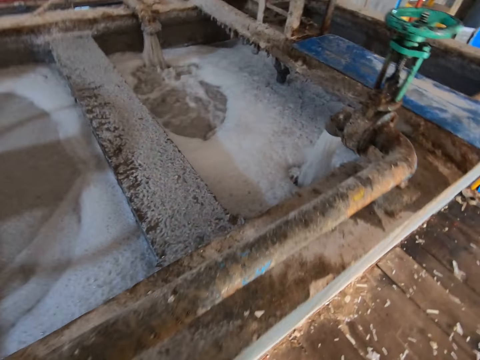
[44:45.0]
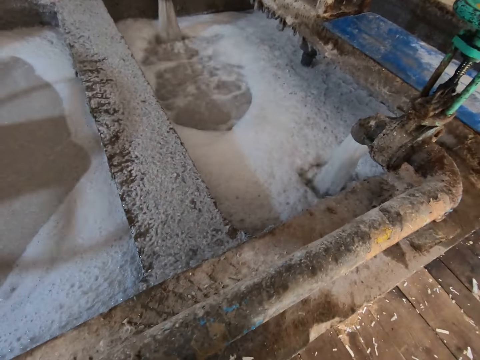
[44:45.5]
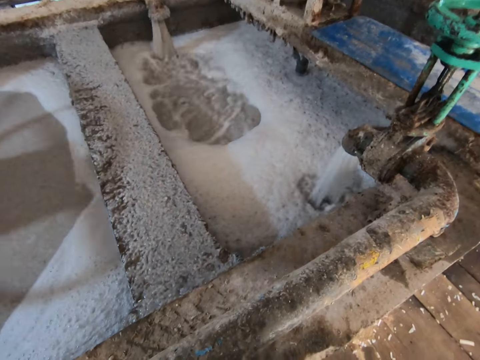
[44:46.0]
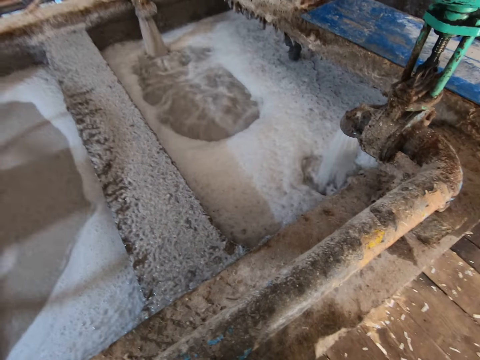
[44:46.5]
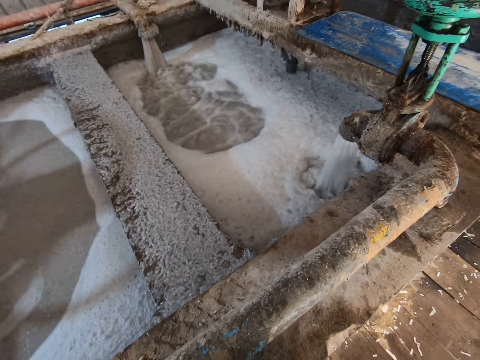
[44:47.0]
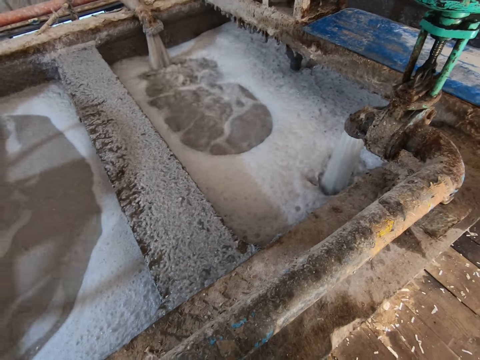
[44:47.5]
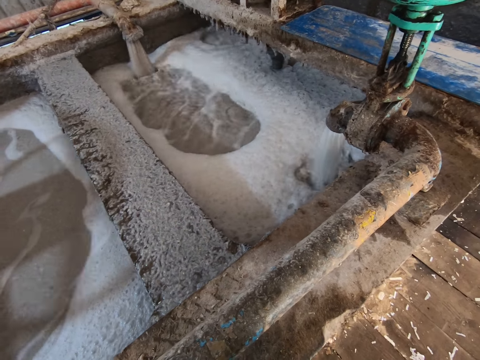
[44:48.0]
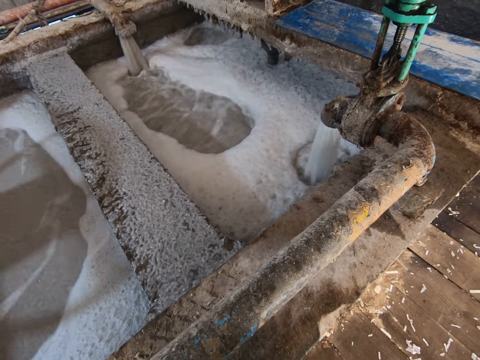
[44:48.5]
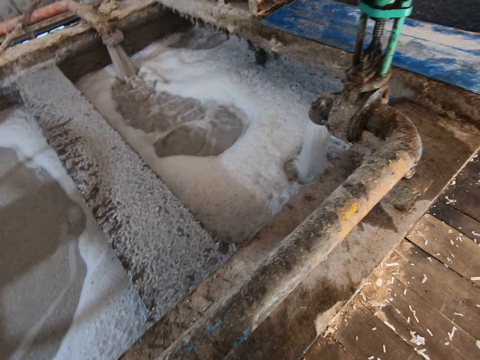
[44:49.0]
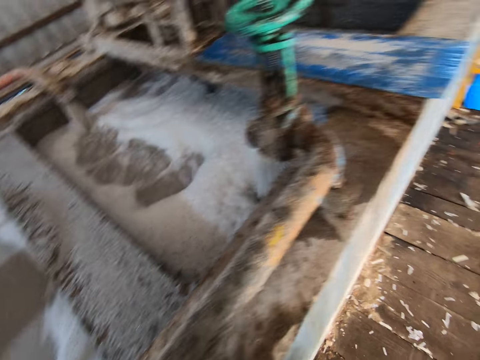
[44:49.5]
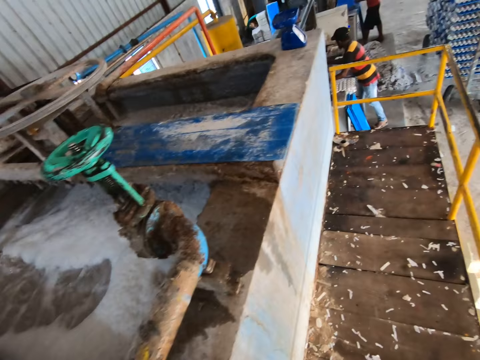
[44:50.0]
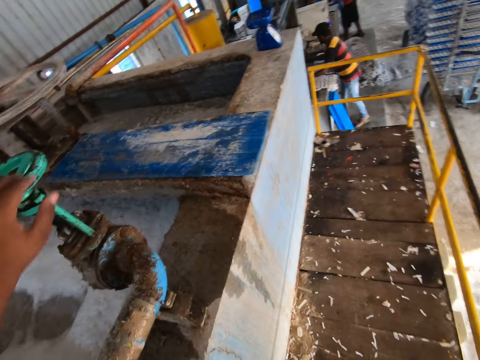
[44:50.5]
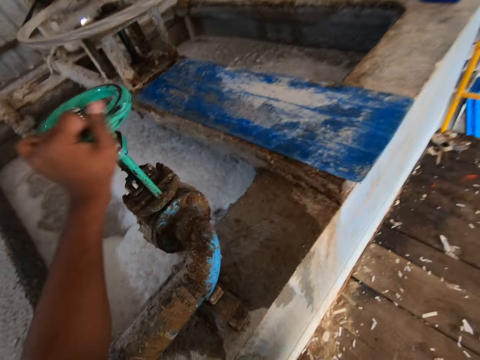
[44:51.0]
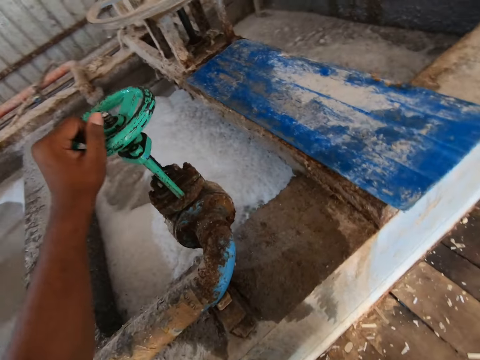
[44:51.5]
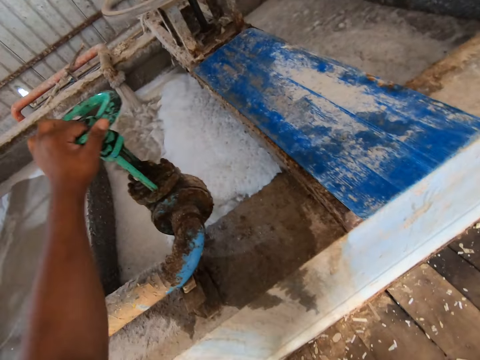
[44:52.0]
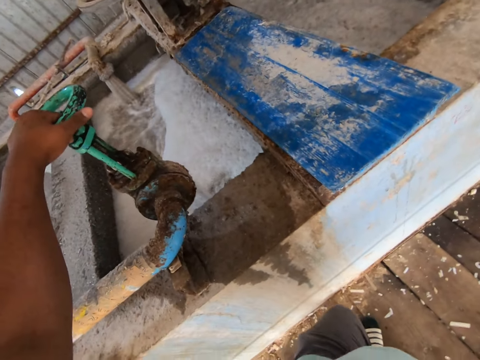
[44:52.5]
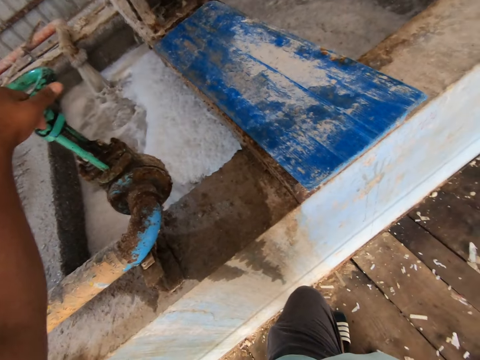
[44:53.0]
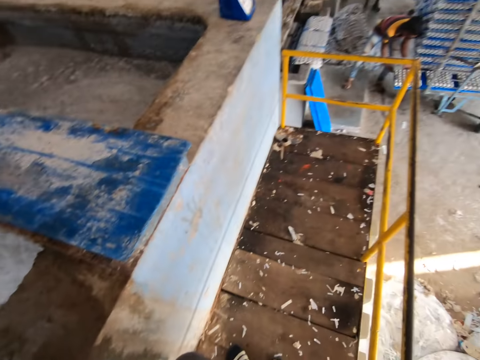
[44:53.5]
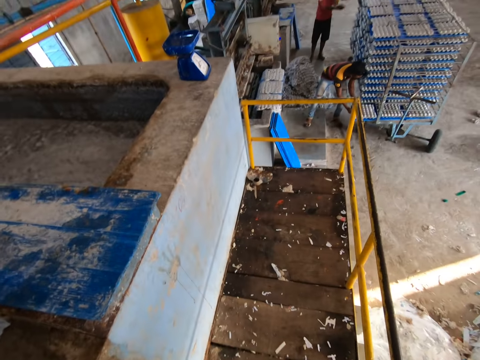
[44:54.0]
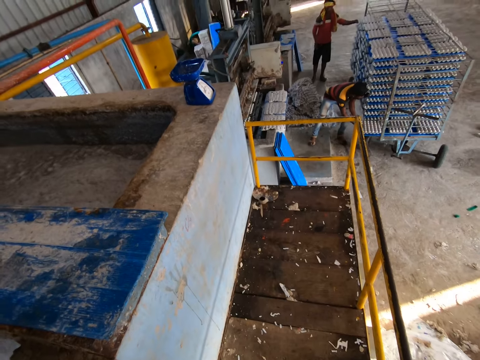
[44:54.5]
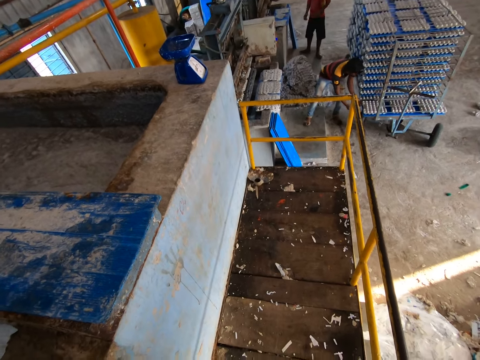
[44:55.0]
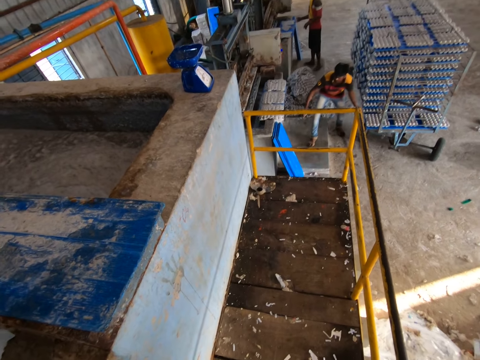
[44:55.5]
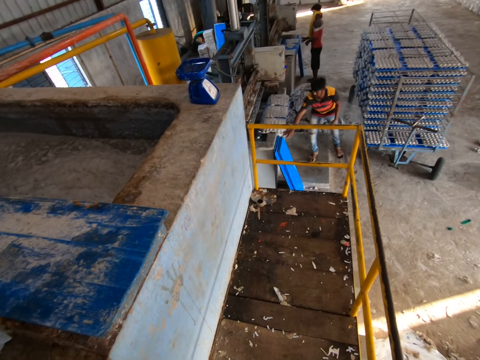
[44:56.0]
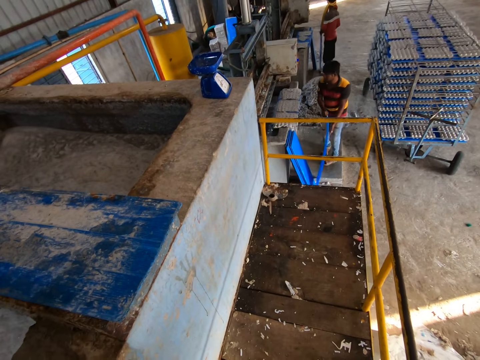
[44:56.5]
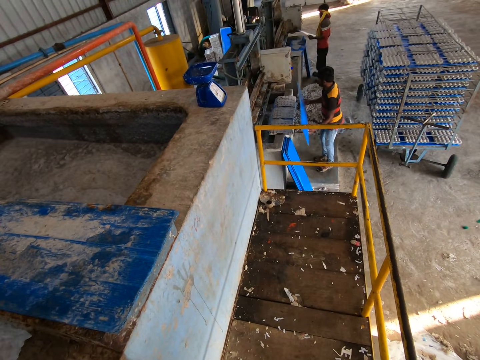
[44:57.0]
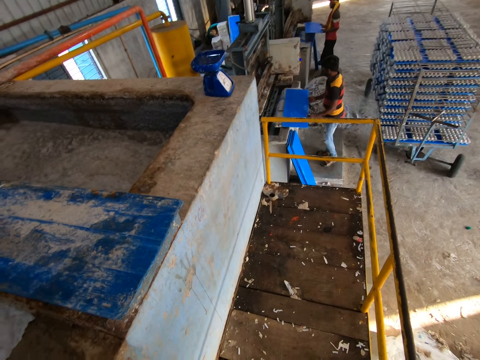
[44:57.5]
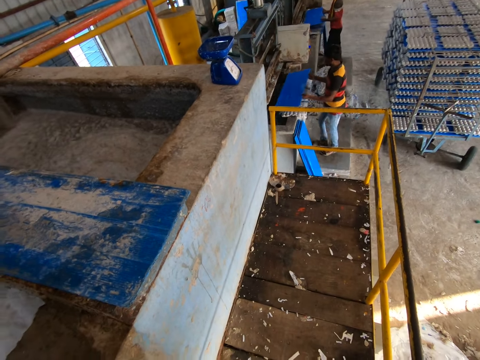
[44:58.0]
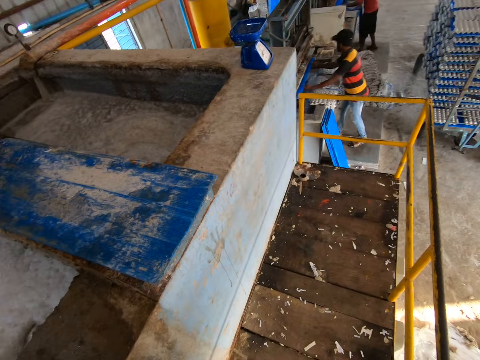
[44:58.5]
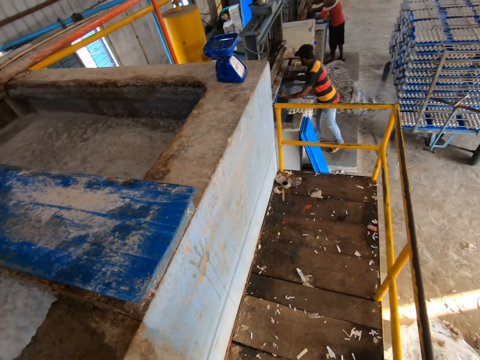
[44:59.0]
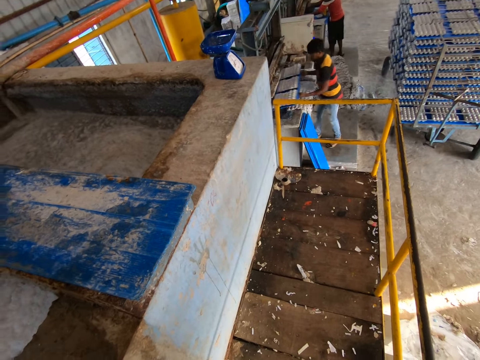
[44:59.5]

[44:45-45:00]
The camera wearer looks around a trough. He turns the pipe valve with his left hand. A man places a tray in both hands into the rack. The camera wearer looks around in the building. The man picks a tray from the side of the molding machine with his right hand, holds the tray with both hands, touches the set of egg trays on the molding machine with the tray in both hands, and takes some egg trays from the molding machine with the tray in both hands.

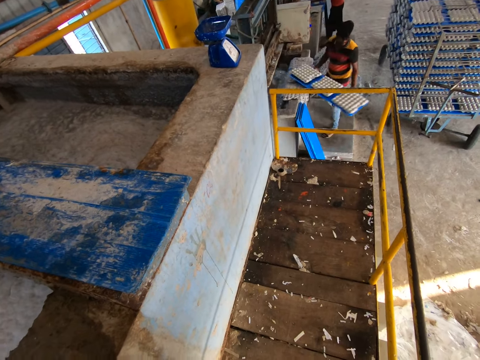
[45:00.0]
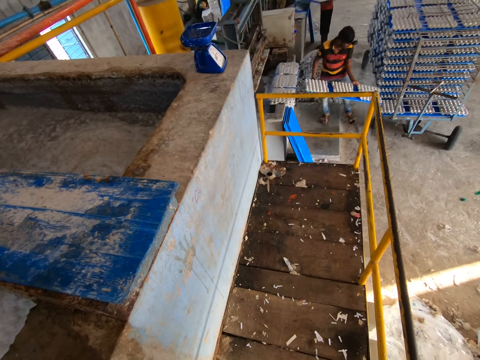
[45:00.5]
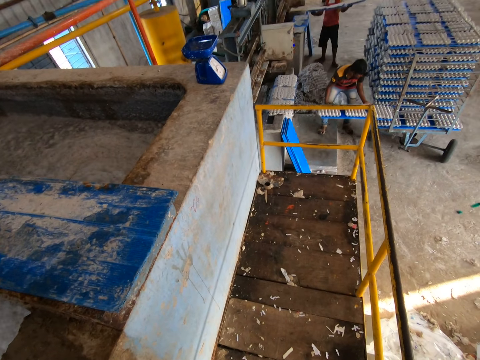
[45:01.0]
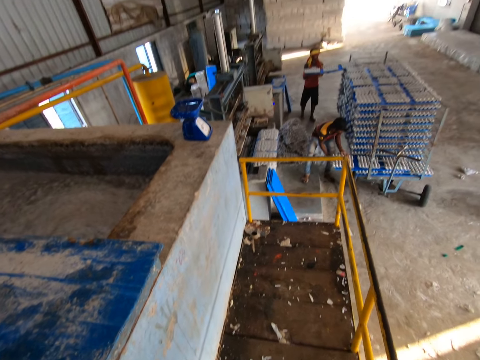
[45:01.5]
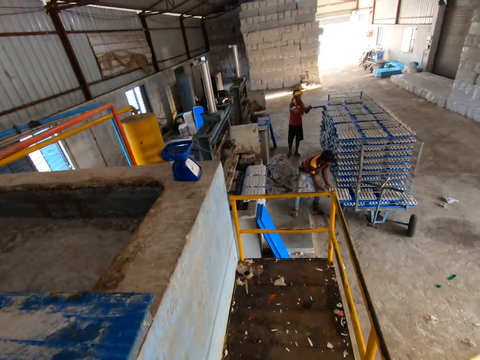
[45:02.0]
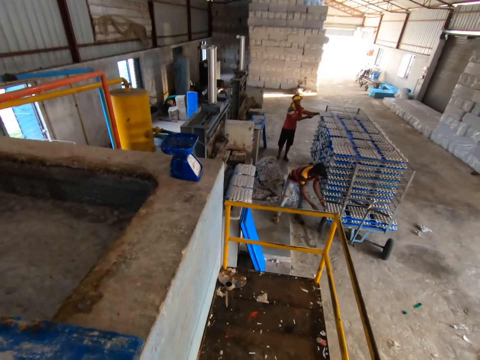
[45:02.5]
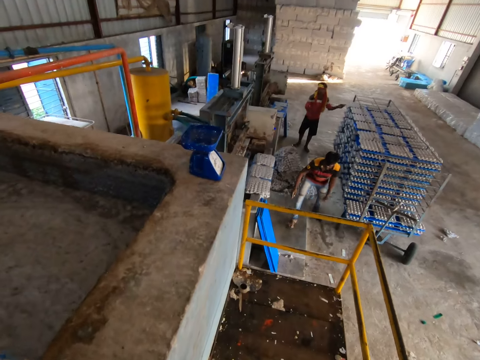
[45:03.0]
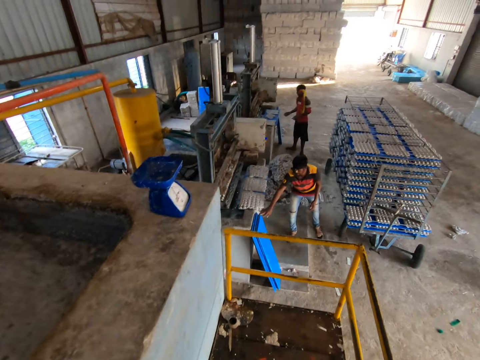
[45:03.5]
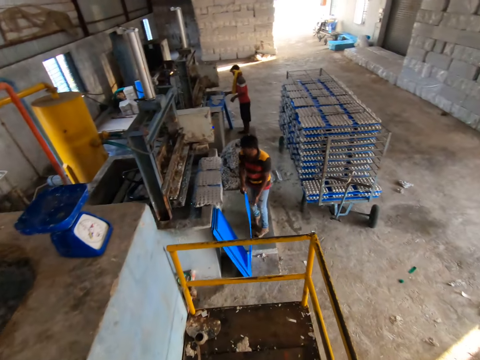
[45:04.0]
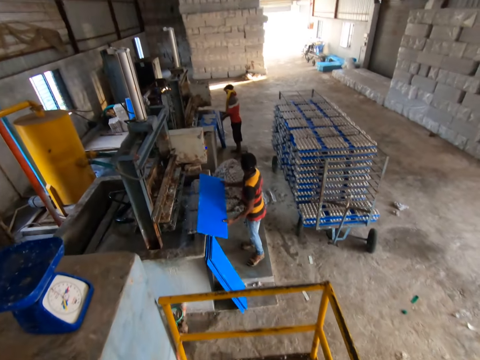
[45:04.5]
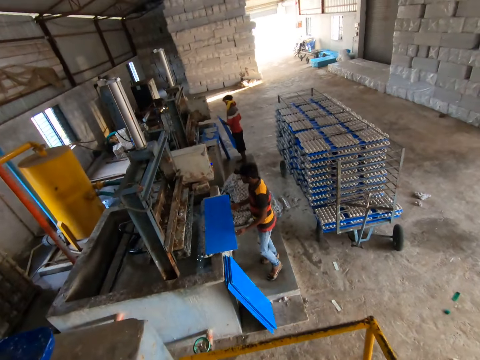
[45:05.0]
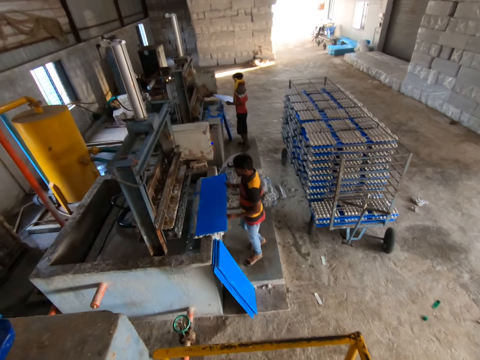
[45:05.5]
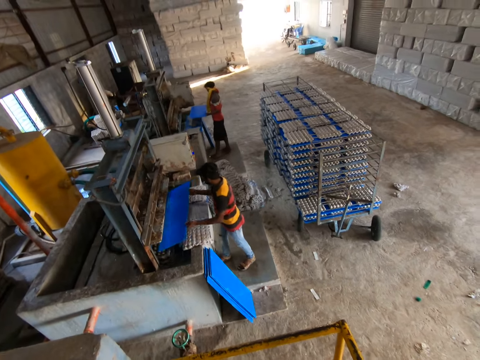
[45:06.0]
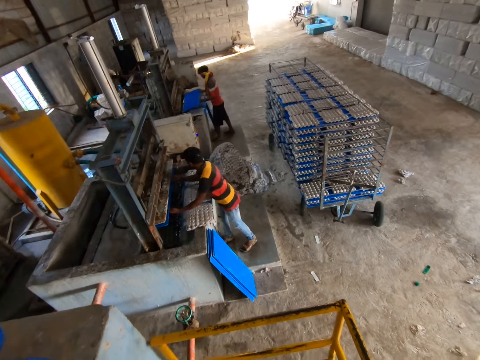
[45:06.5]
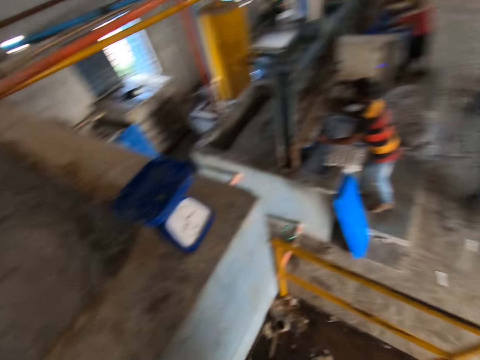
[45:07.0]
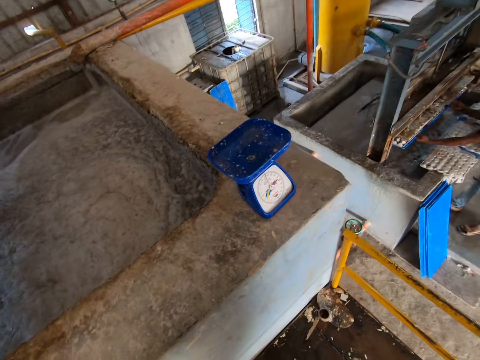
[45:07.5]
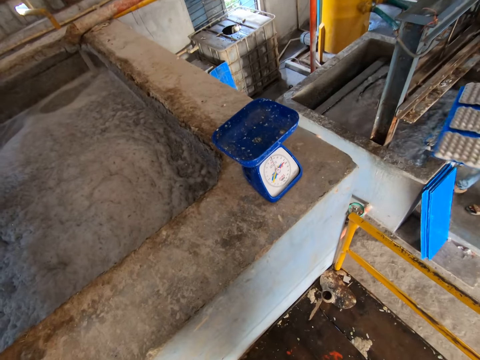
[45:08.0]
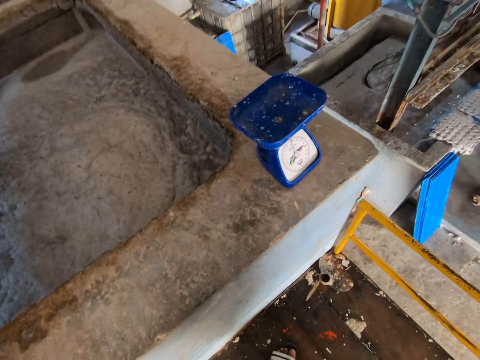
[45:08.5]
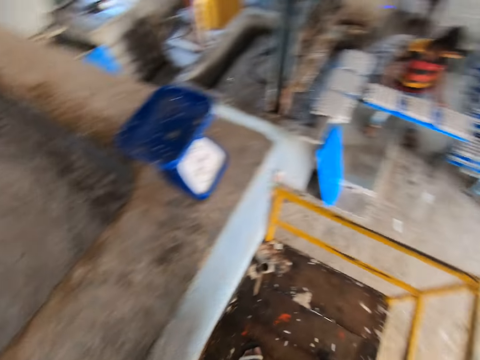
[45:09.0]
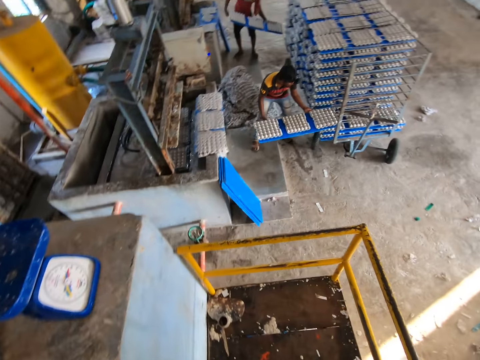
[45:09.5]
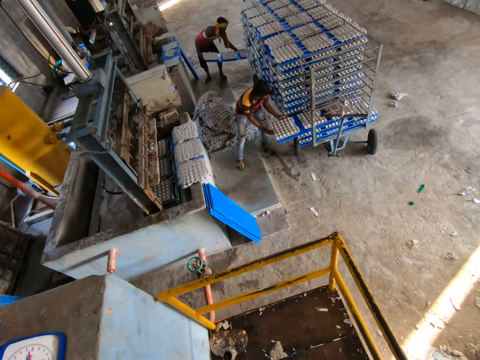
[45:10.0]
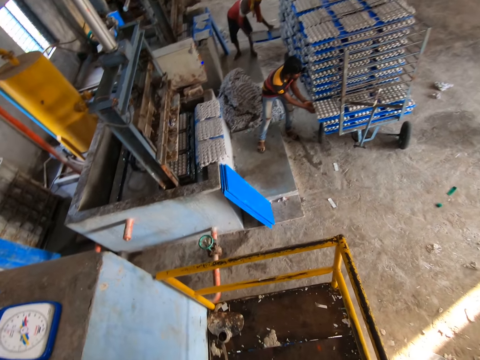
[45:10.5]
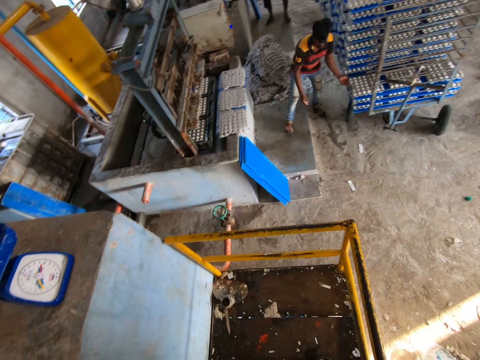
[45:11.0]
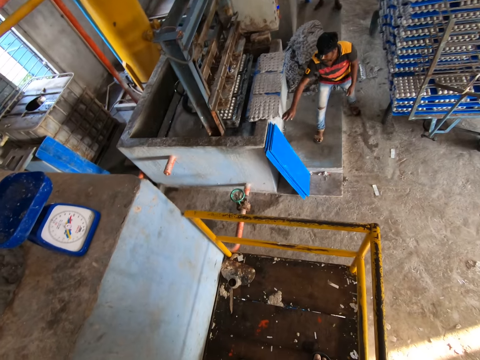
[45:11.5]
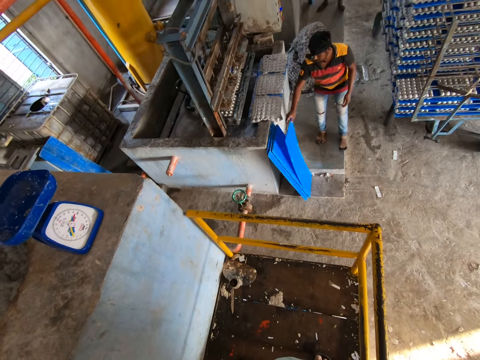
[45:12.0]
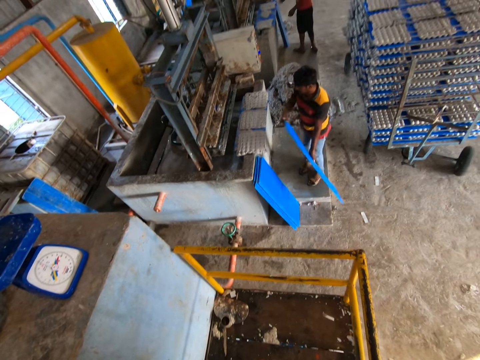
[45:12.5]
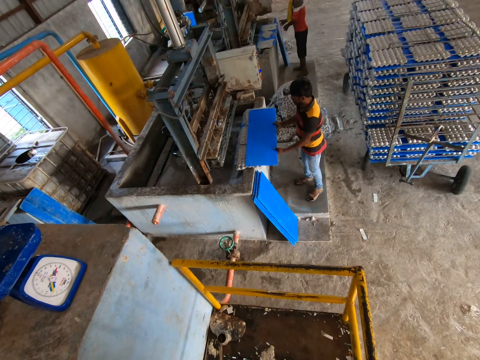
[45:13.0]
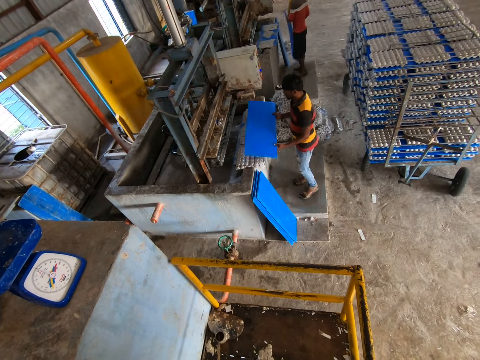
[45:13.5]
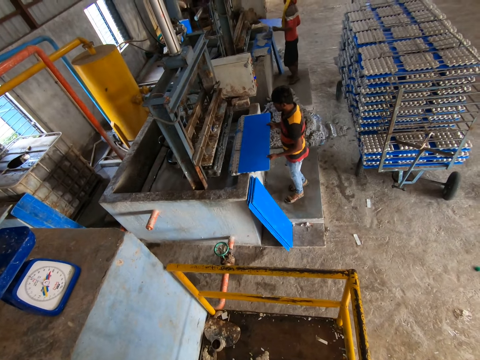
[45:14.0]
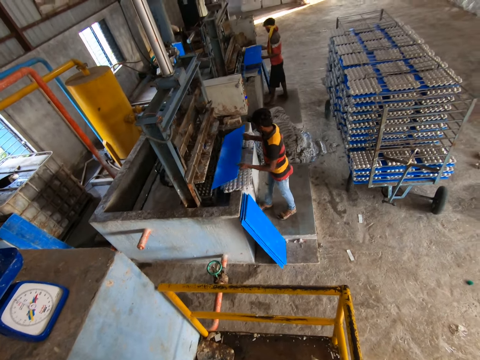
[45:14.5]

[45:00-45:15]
A man places the tray in both hands into the rack. Another man places a tray in both hands into the rack. The camera wearer walks down the platform. The first man picks a tray from the side of the molding machine with his right hand and holds the tray with both hands. The other man picks a tray from the side of the molding machine with his right hand and holds the tray with both hands. The first man touches the set of egg trays on the molding machine with the tray in both hands and takes some egg trays from the molding machine with the tray in both hands. The other man takes some egg trays from the molding machine with the tray in both hands. The first man places the tray in both hands into the rack. The other man places the tray in both hands into the rack. The first man picks a tray from the side of the molding machine with his right hand, holds the tray with both hands, and picks a tray from the side of the molding machine with his right hand. The other man picks a tray from the side of the molding machine with his right hand. The first man picks the tray from the floor with both hands.
